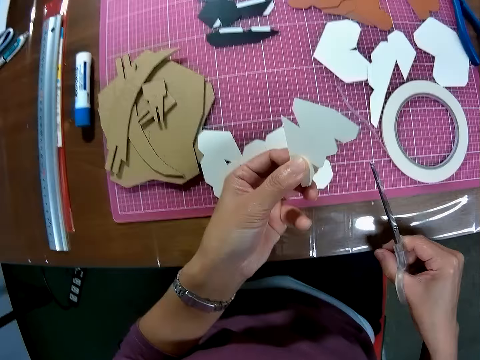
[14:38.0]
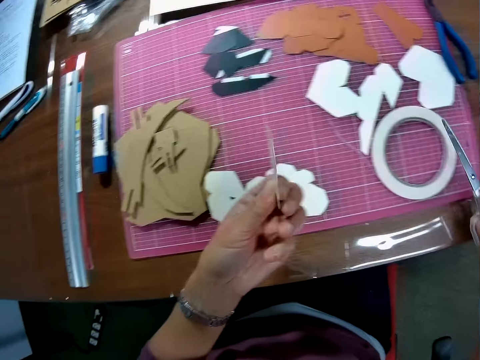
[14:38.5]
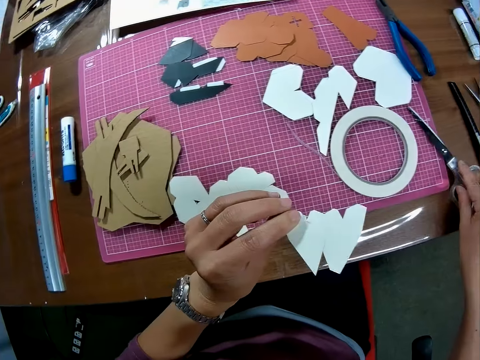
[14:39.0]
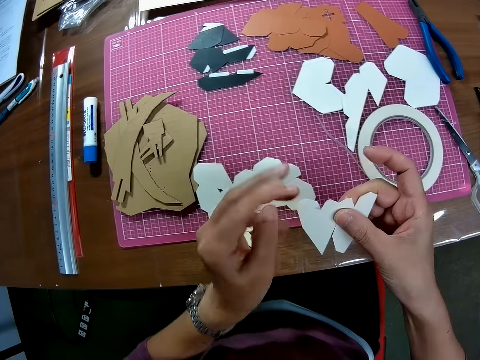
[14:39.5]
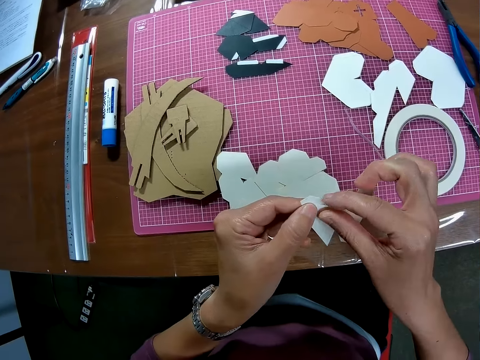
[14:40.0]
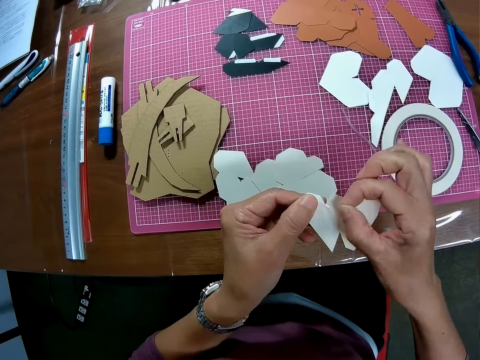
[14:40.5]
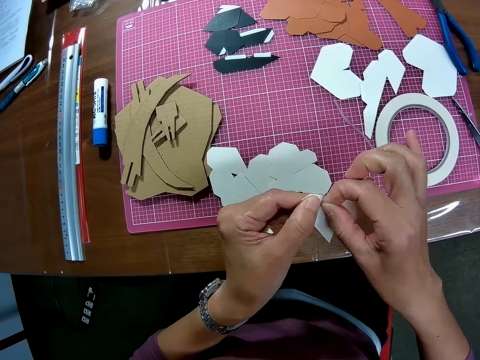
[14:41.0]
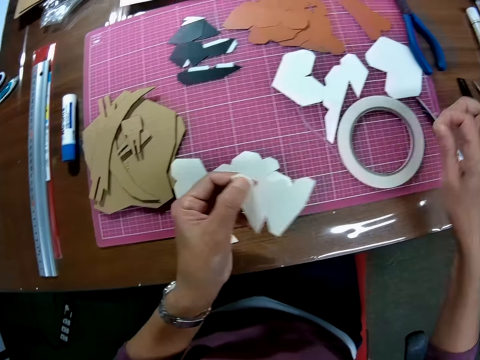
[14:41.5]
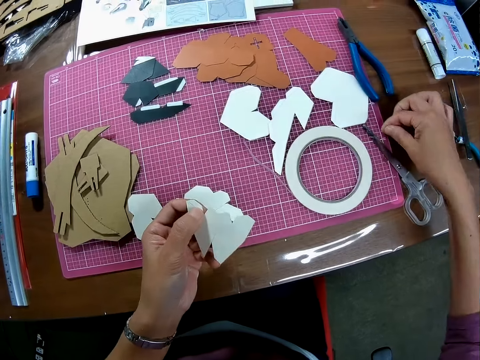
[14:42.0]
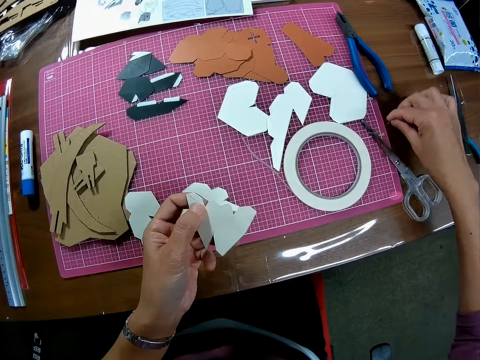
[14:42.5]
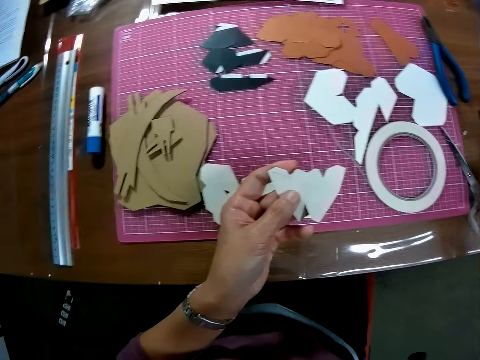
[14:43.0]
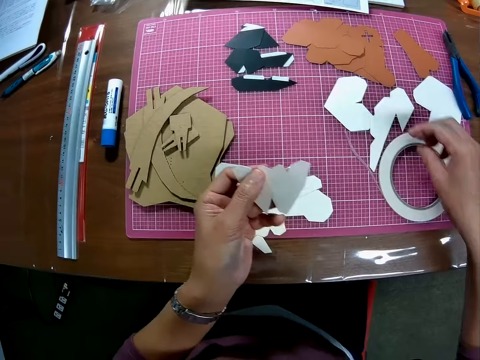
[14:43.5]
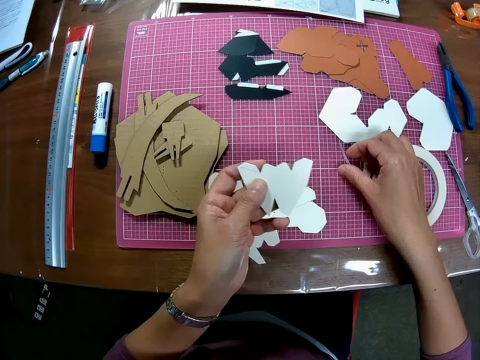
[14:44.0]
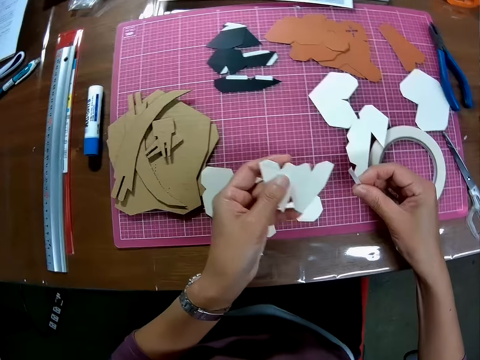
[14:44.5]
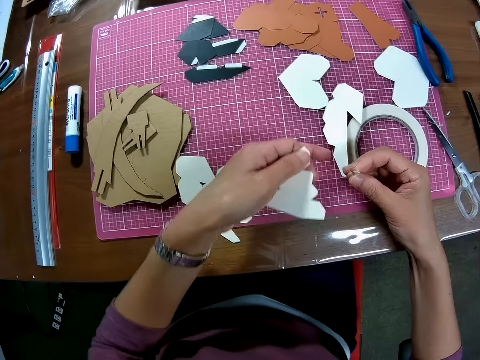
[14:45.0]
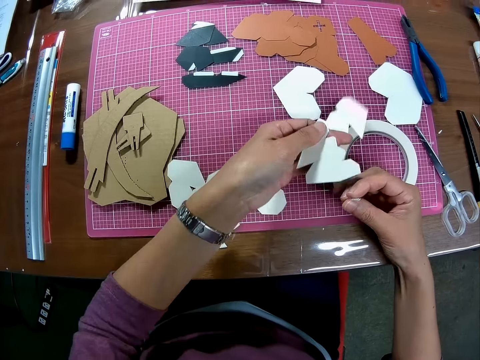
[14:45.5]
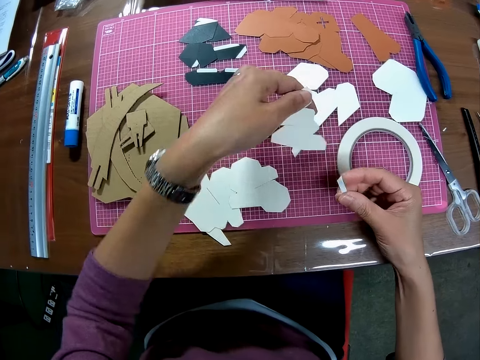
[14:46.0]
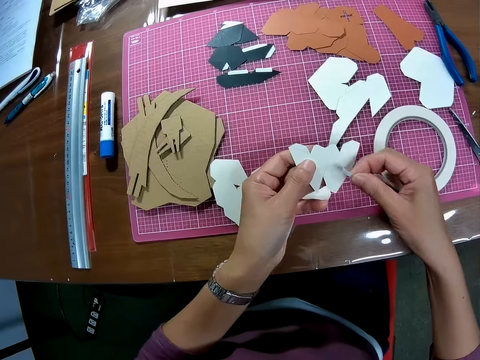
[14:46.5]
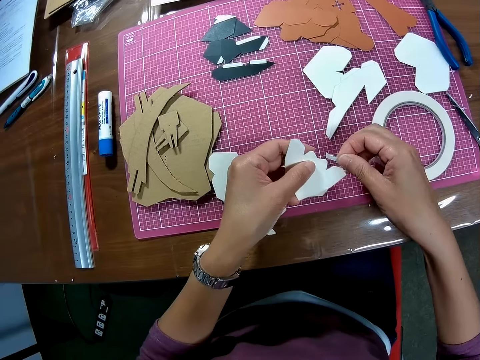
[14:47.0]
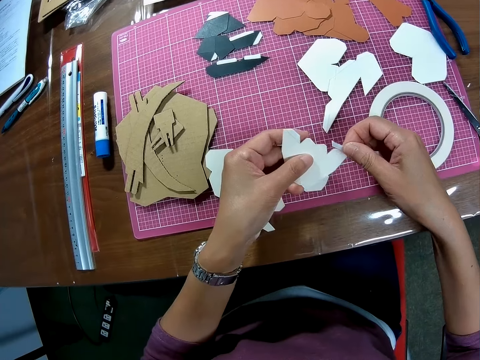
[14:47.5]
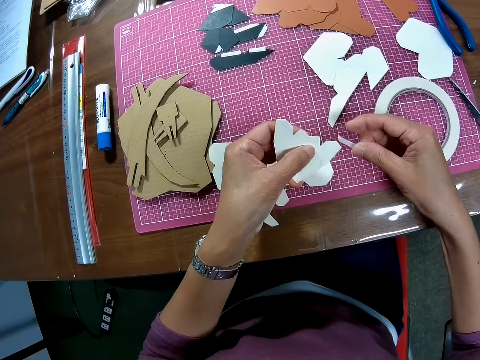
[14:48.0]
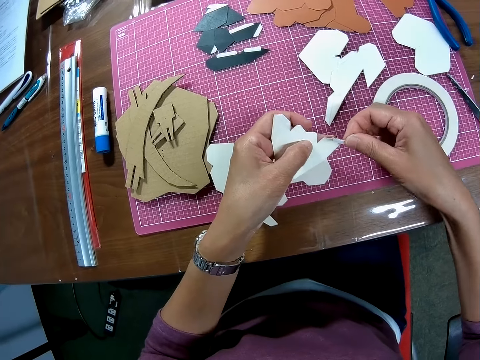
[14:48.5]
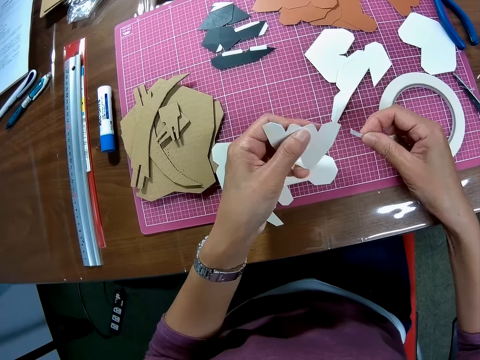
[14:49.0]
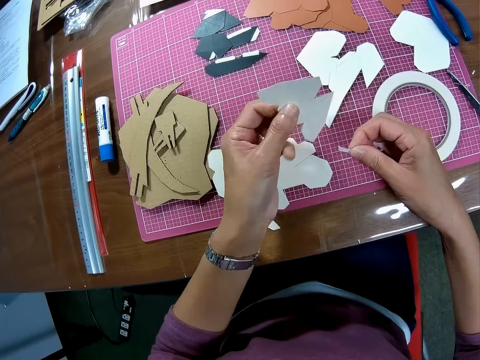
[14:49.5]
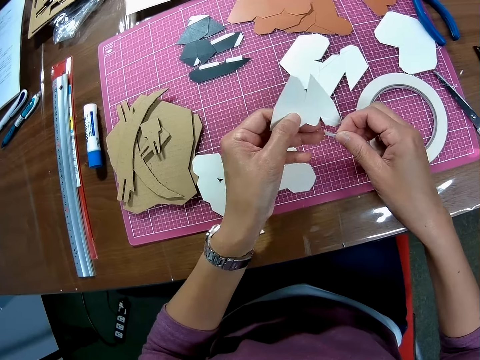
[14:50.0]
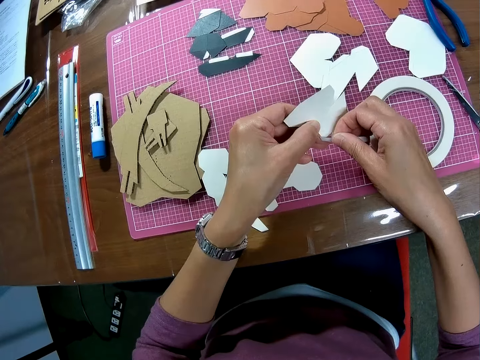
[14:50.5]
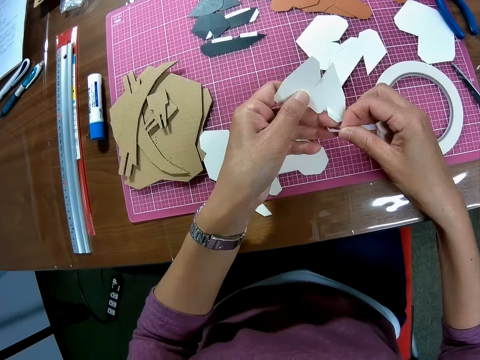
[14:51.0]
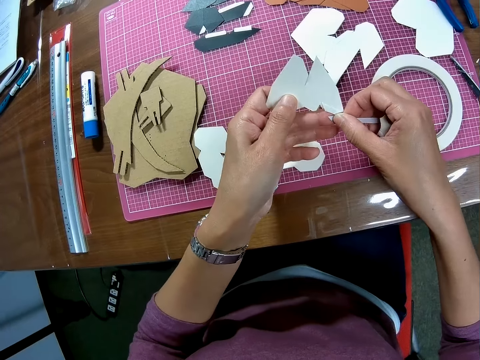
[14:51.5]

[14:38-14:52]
The camera wearer puts the pair of scissors on the table. They hold the piece of manila paper. They adjust the tape on the wooden mechanical model. They remove the masking tape on the piece of manila paper. They put the piece of masking tape on the table. They pick up the masking tape on the table. They remove a piece of manila paper on the masking tape. They hold the piece of manila paper.

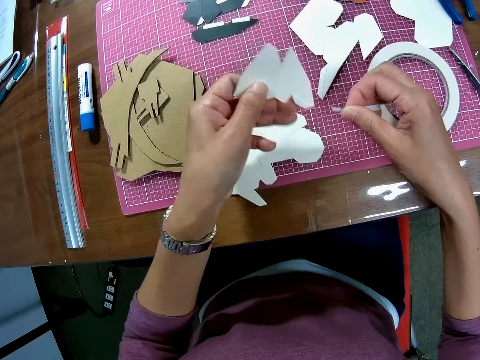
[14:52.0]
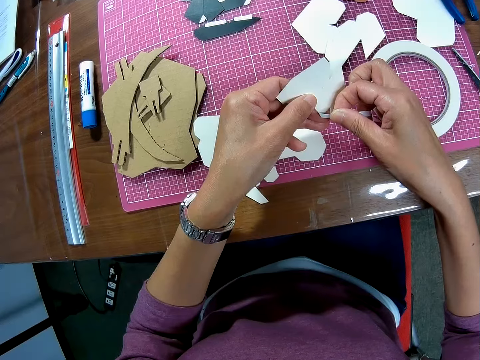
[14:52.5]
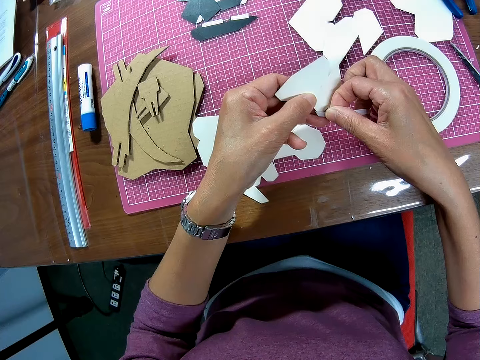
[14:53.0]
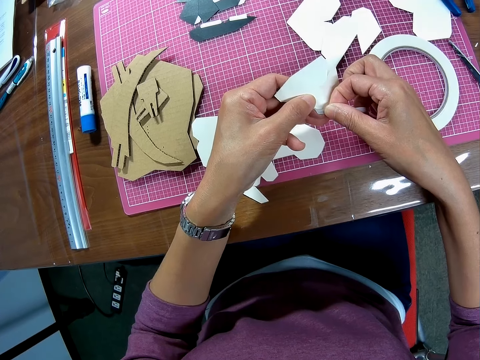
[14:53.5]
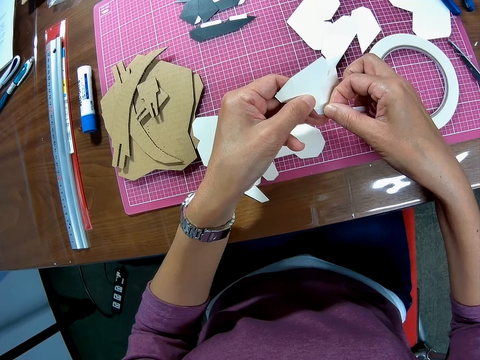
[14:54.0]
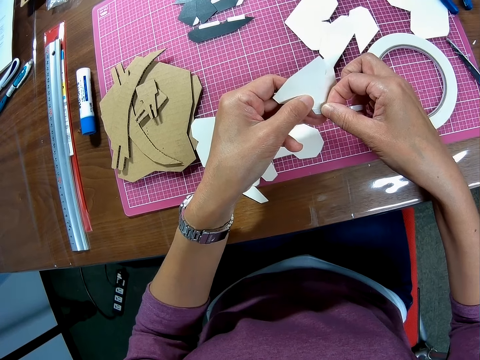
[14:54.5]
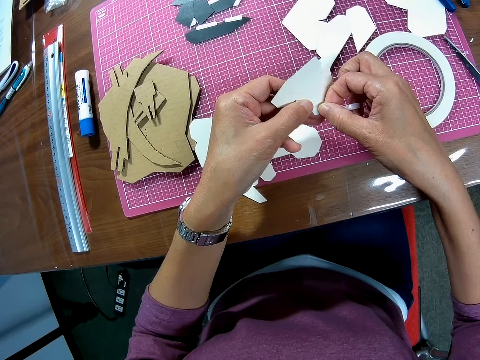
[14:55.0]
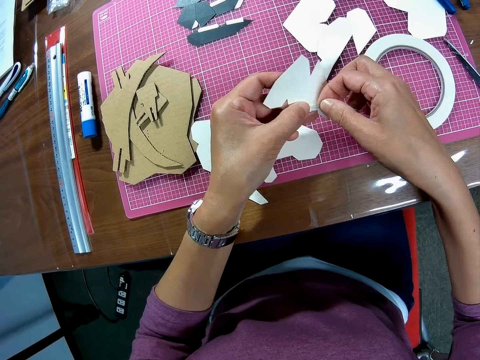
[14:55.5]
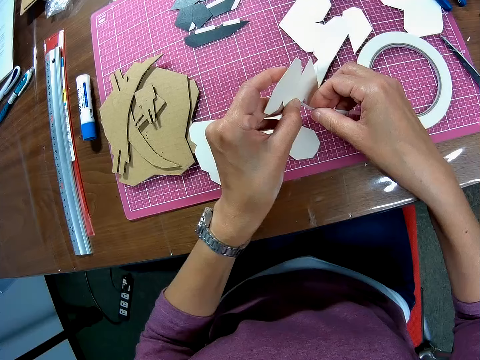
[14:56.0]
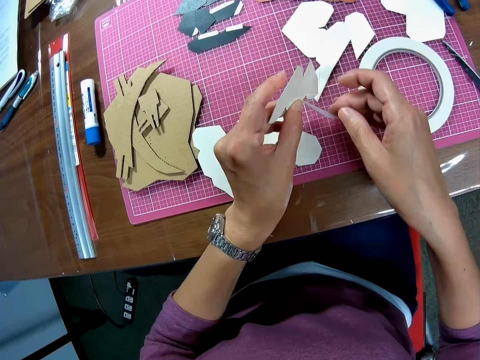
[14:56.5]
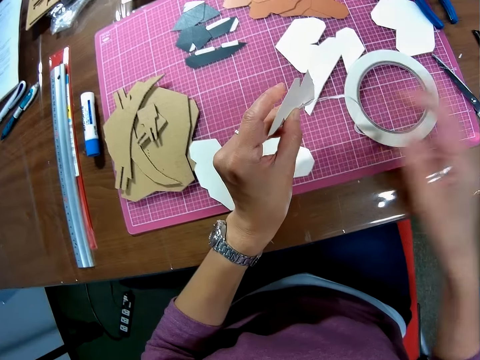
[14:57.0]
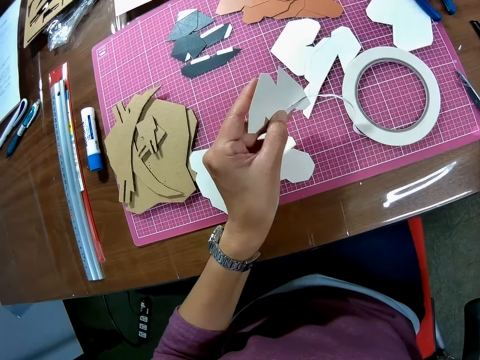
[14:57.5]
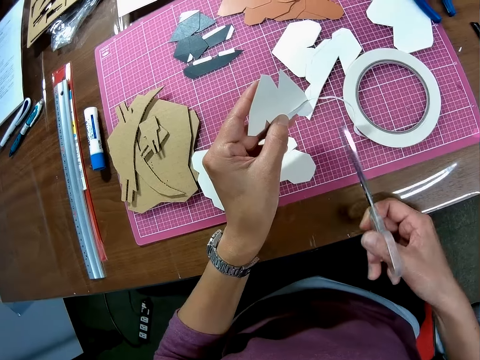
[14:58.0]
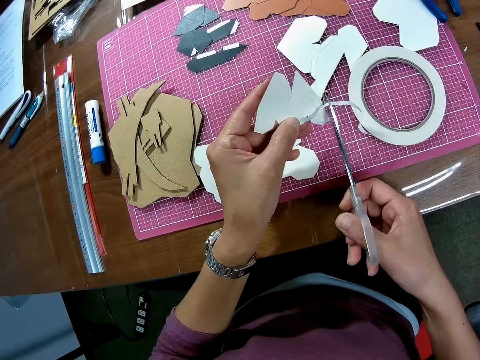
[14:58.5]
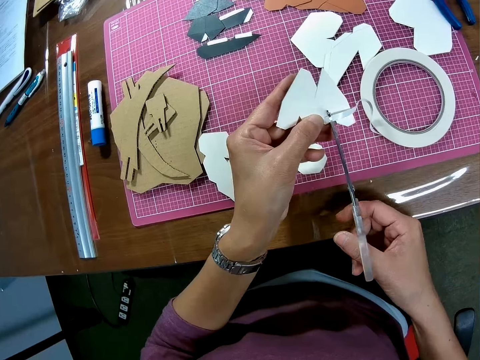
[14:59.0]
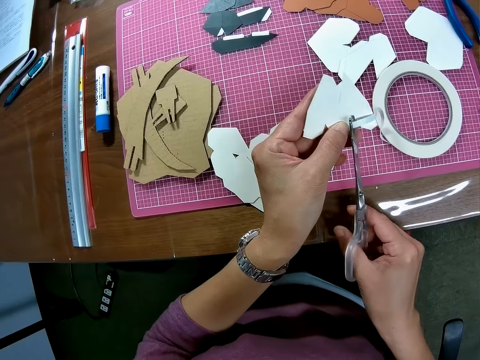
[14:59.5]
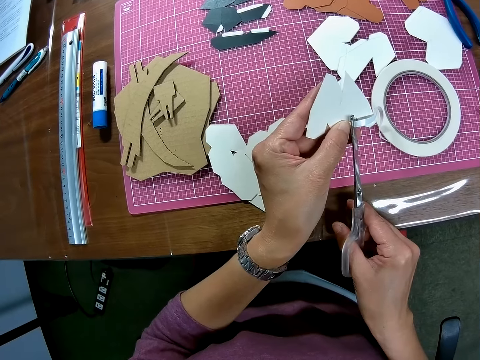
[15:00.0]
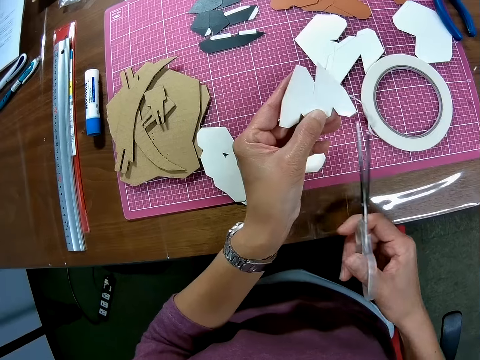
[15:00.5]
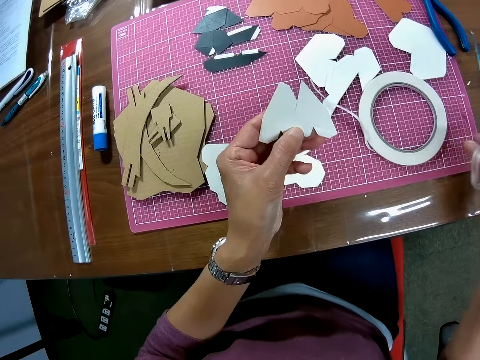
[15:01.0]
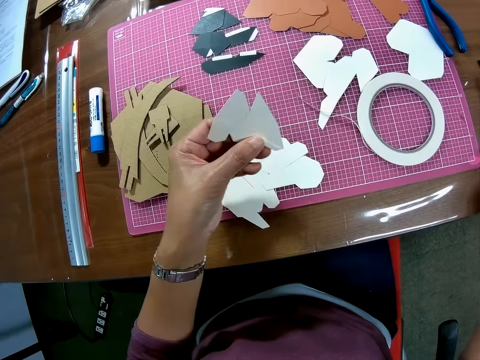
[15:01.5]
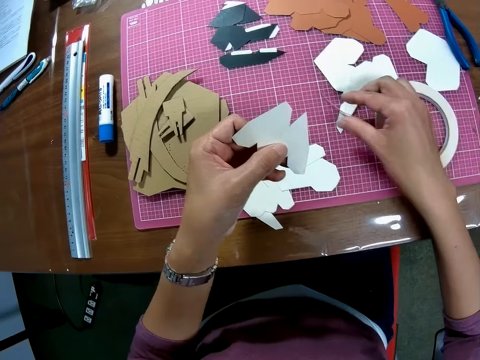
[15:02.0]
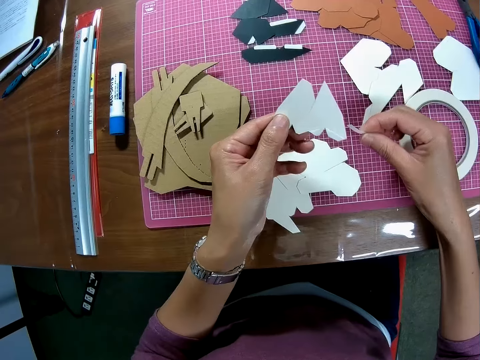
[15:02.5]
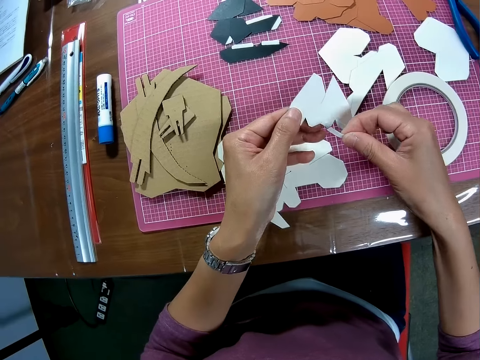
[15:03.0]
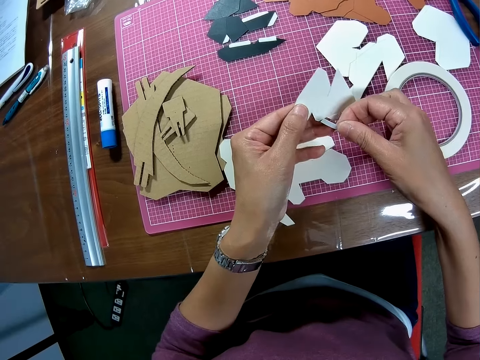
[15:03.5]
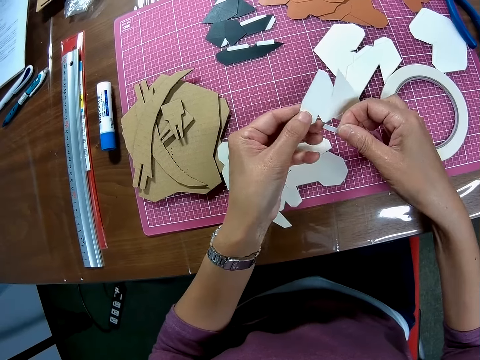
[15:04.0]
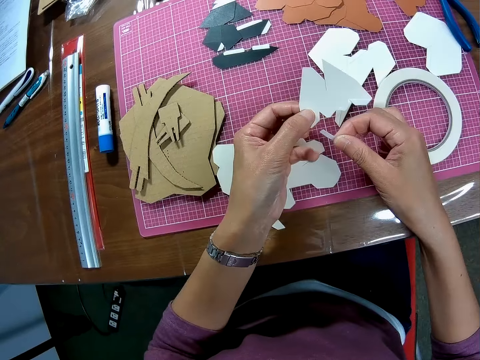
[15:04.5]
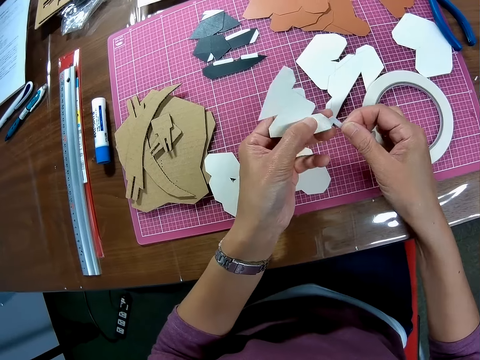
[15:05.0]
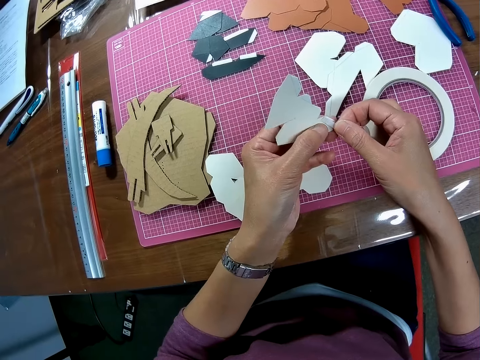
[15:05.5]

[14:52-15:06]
The camera wearer puts the masking tape on the piece of manila paper. They remove their right hand from the tape. They pick up the pair of scissors from the table. They cut the masking tape with the pair of scissors. They put the pair of scissors on the table. They pick up the masking tape on the table. They hold the piece of manila paper with their hand.
